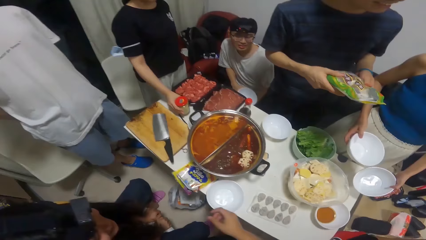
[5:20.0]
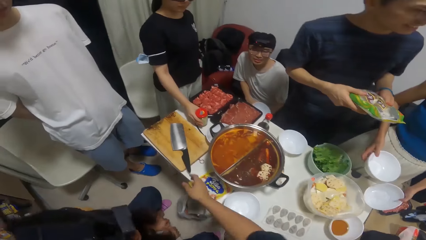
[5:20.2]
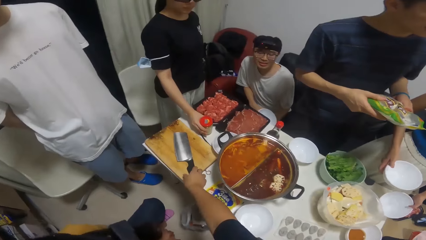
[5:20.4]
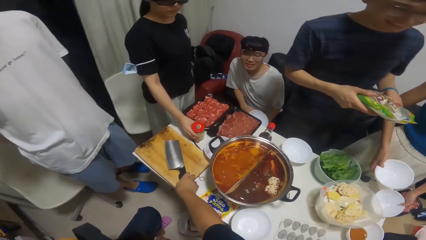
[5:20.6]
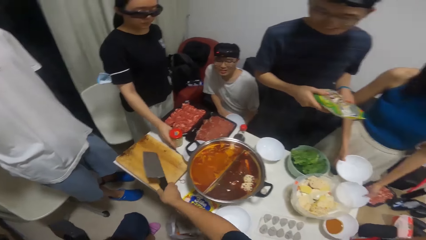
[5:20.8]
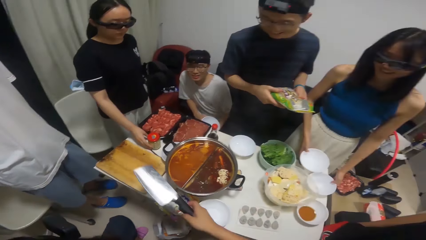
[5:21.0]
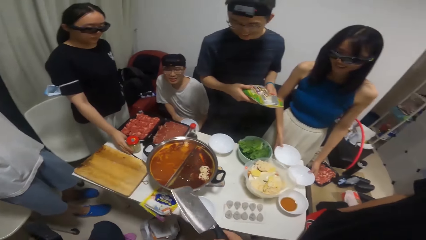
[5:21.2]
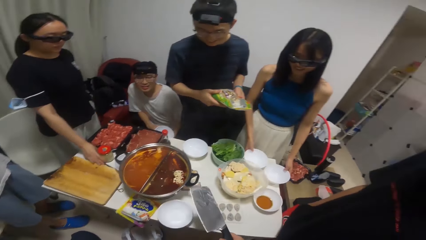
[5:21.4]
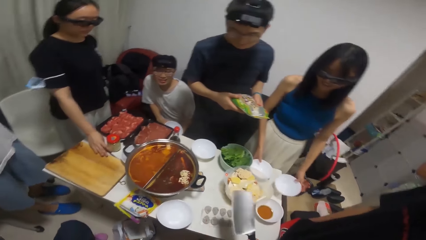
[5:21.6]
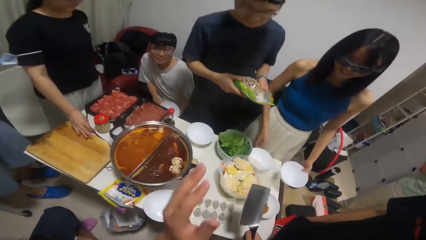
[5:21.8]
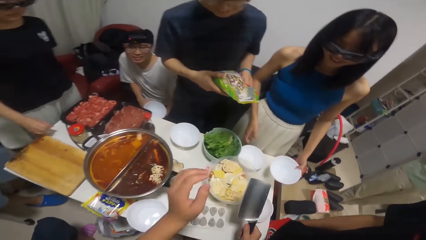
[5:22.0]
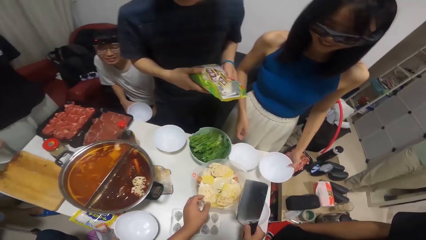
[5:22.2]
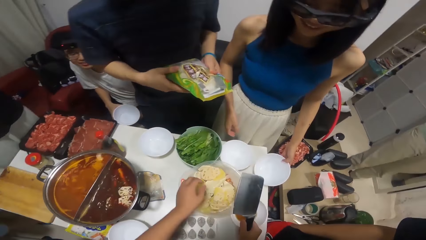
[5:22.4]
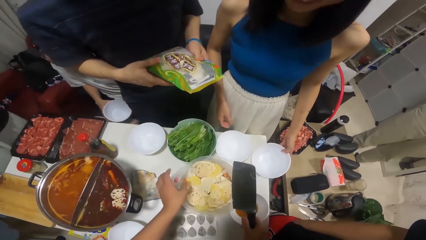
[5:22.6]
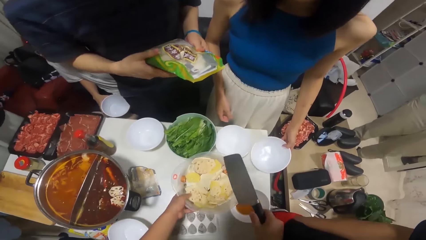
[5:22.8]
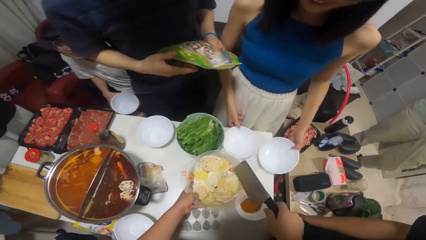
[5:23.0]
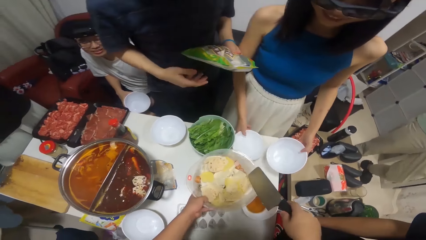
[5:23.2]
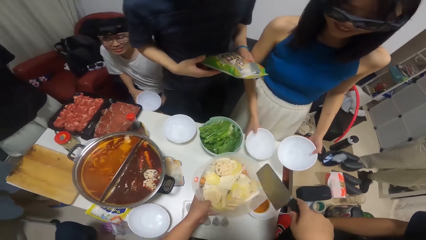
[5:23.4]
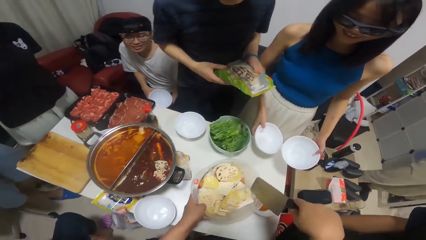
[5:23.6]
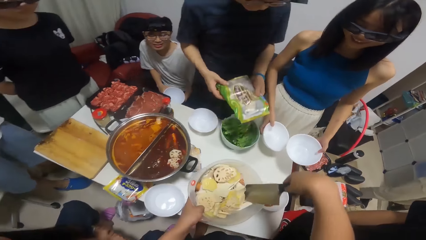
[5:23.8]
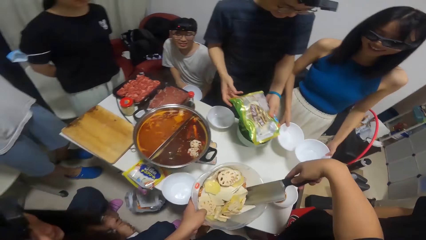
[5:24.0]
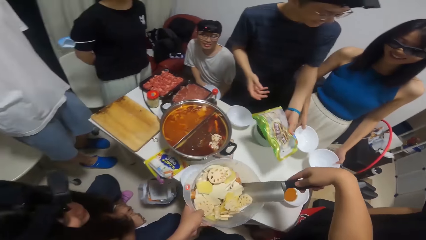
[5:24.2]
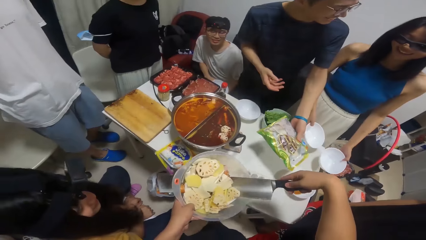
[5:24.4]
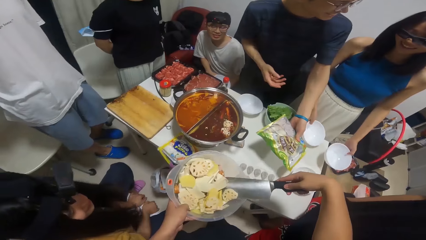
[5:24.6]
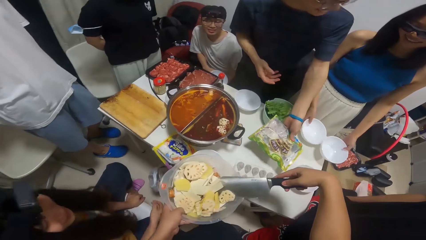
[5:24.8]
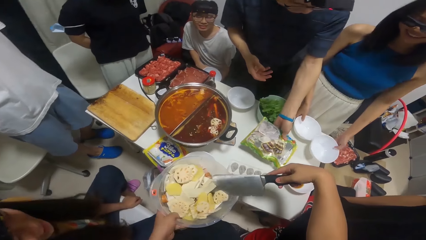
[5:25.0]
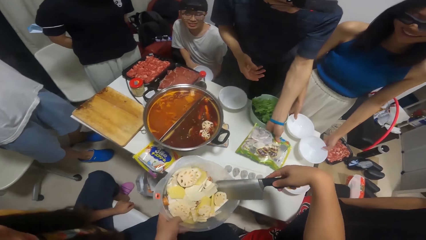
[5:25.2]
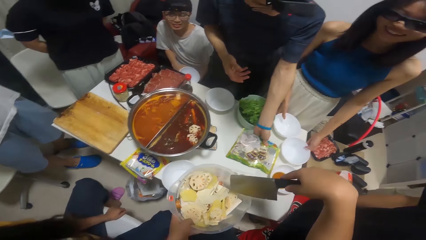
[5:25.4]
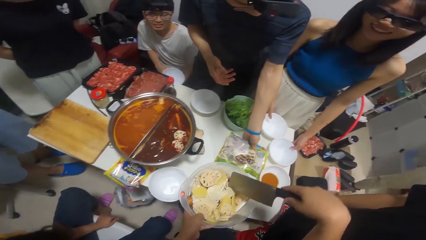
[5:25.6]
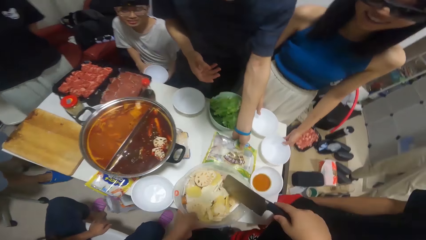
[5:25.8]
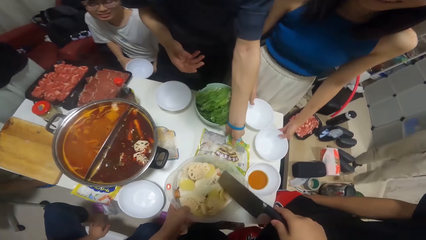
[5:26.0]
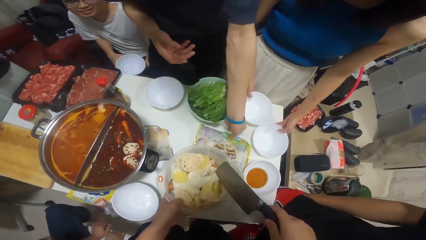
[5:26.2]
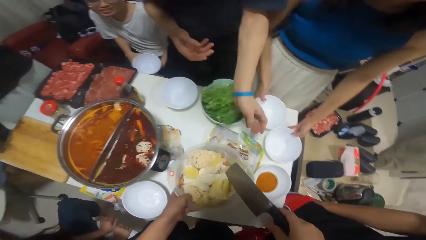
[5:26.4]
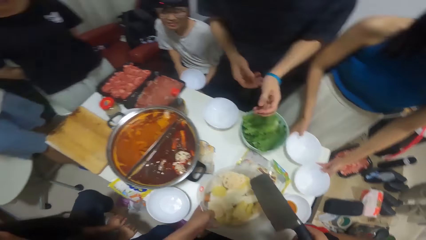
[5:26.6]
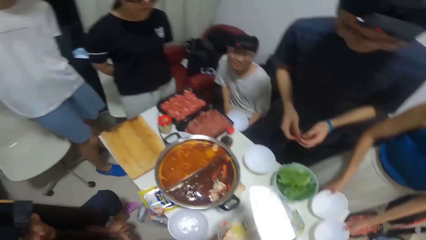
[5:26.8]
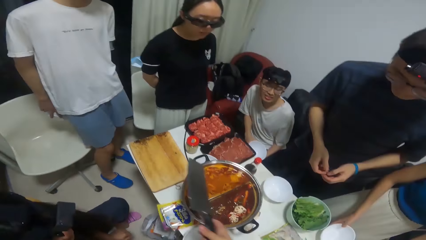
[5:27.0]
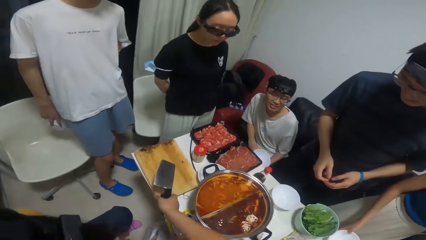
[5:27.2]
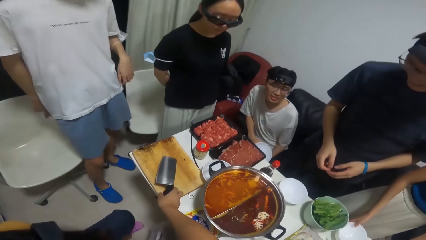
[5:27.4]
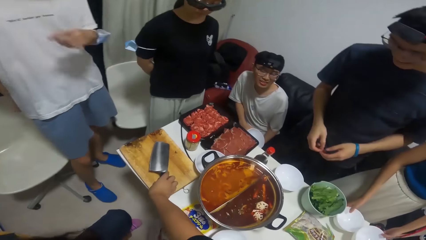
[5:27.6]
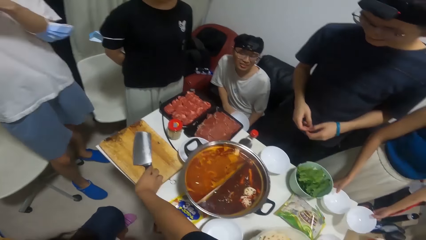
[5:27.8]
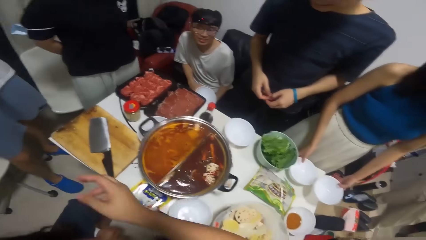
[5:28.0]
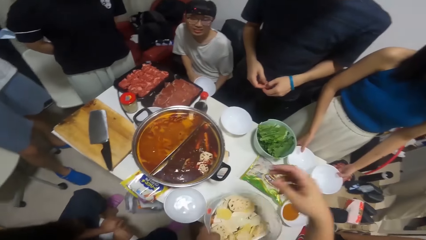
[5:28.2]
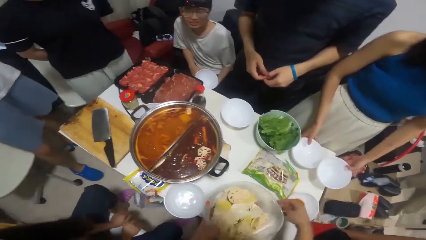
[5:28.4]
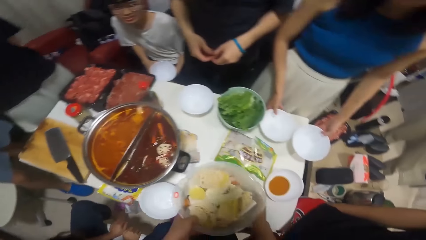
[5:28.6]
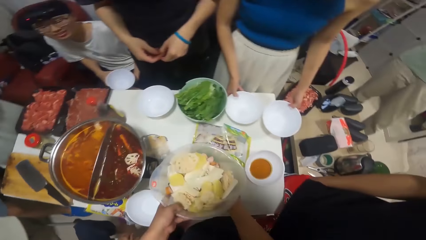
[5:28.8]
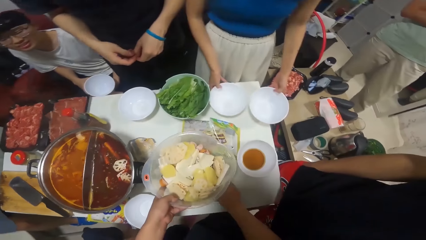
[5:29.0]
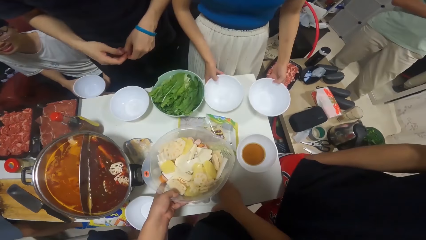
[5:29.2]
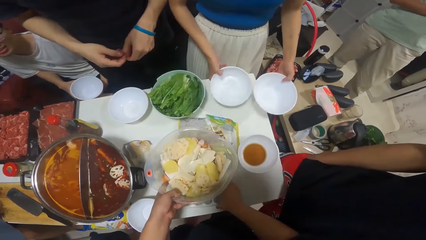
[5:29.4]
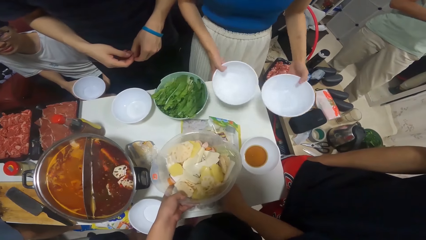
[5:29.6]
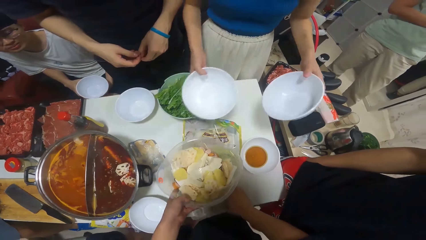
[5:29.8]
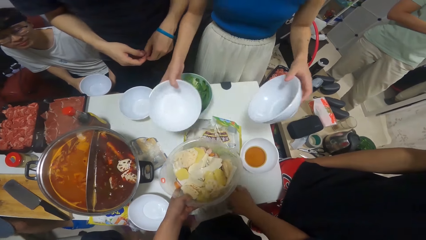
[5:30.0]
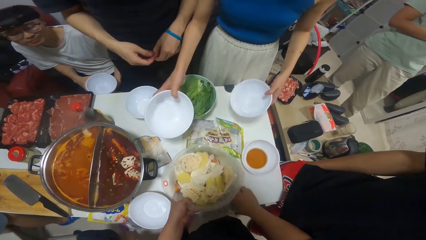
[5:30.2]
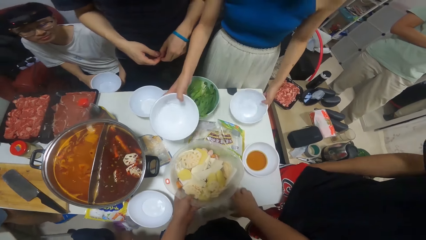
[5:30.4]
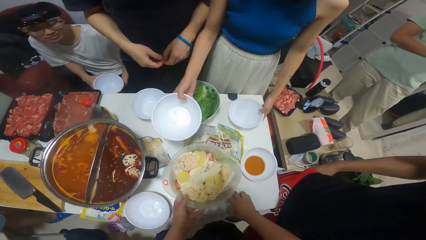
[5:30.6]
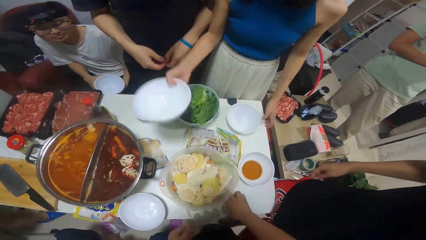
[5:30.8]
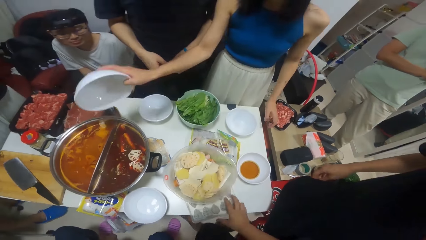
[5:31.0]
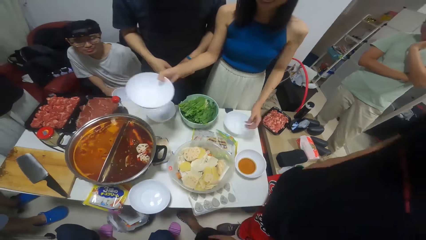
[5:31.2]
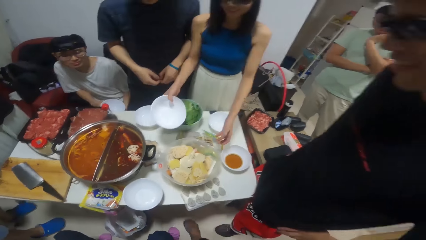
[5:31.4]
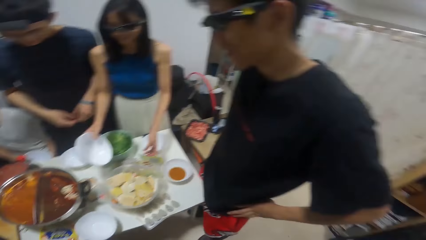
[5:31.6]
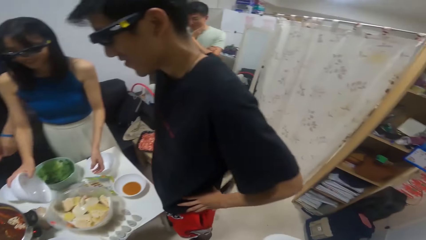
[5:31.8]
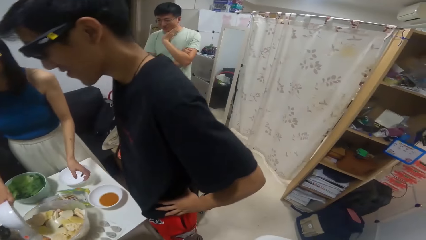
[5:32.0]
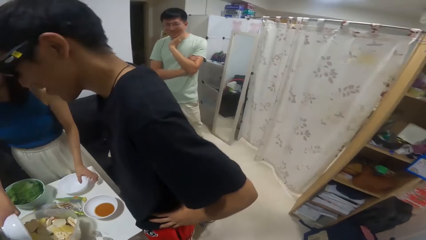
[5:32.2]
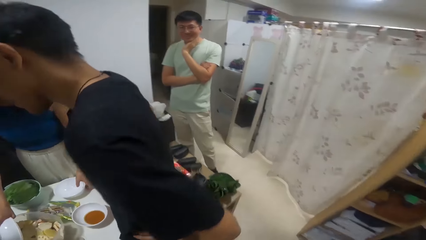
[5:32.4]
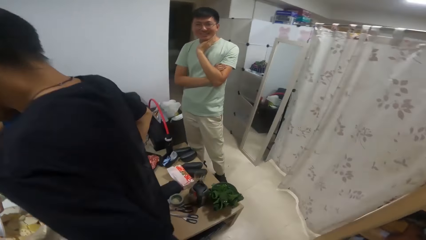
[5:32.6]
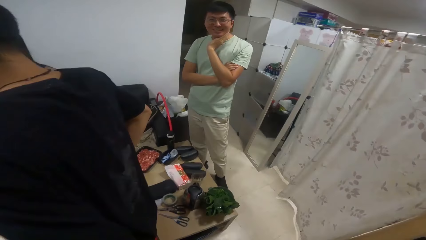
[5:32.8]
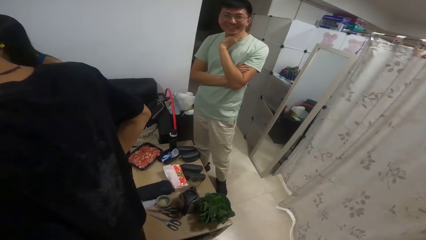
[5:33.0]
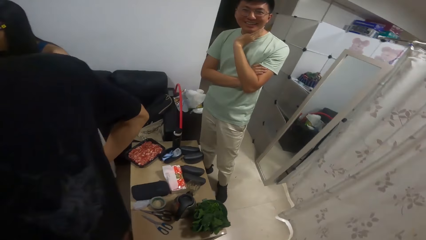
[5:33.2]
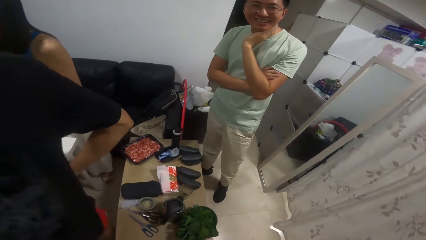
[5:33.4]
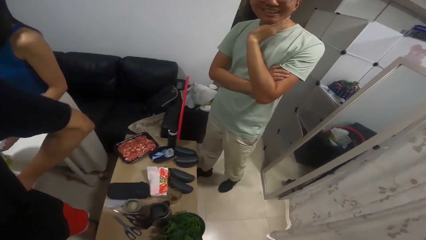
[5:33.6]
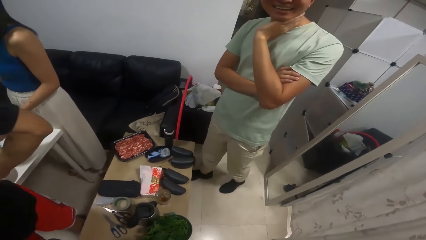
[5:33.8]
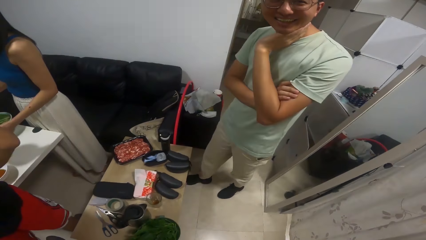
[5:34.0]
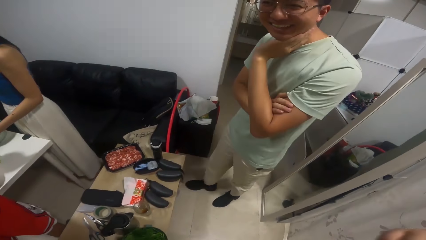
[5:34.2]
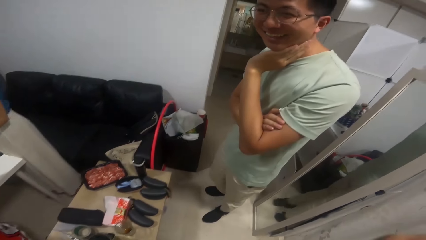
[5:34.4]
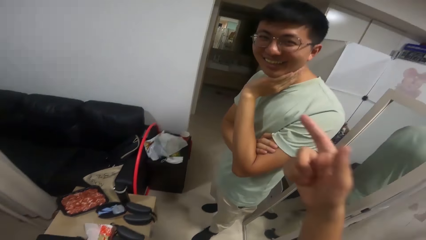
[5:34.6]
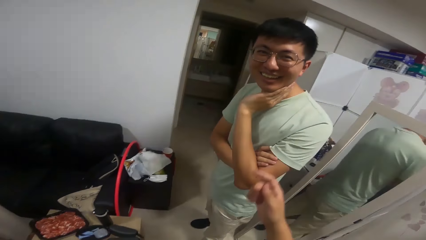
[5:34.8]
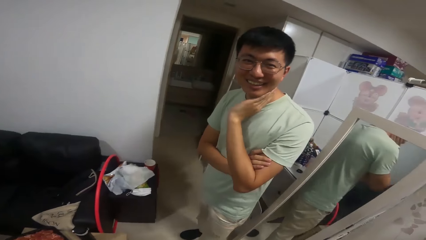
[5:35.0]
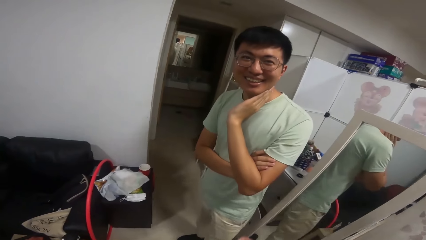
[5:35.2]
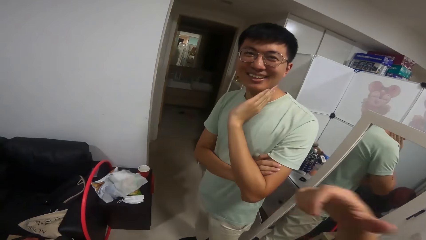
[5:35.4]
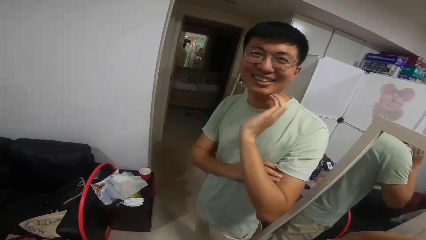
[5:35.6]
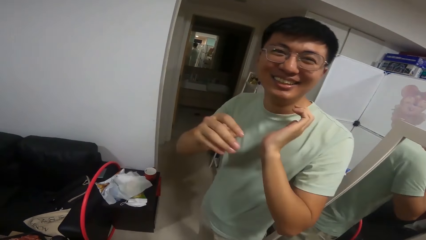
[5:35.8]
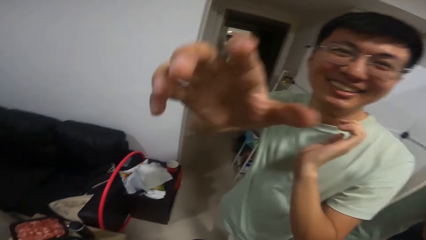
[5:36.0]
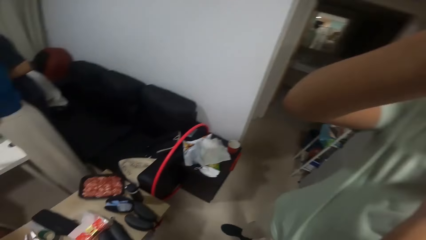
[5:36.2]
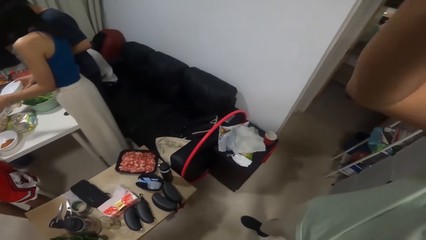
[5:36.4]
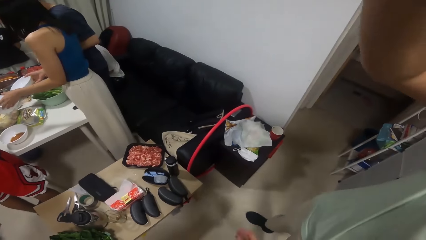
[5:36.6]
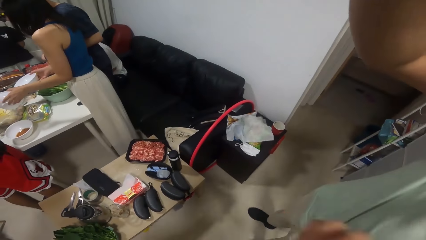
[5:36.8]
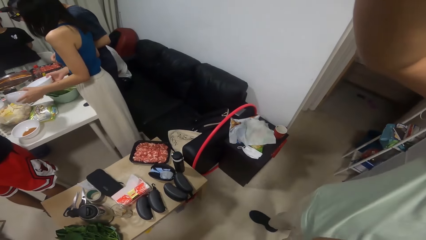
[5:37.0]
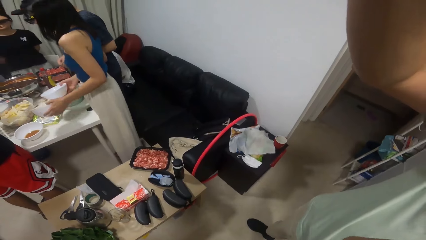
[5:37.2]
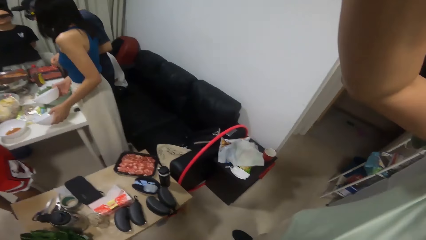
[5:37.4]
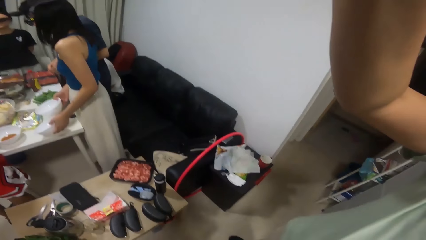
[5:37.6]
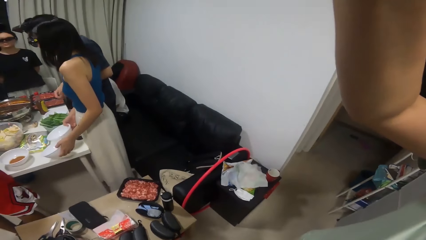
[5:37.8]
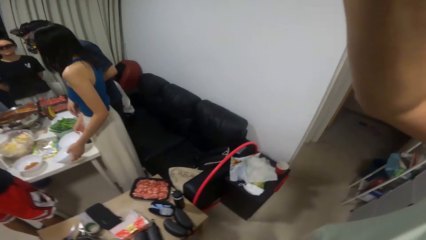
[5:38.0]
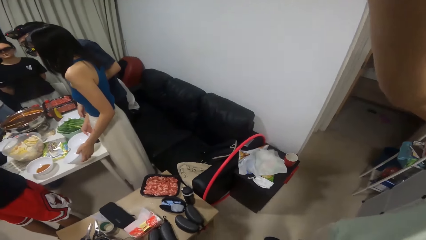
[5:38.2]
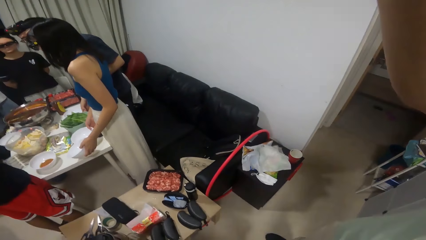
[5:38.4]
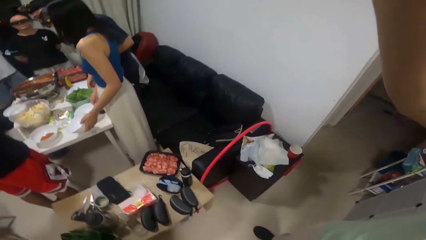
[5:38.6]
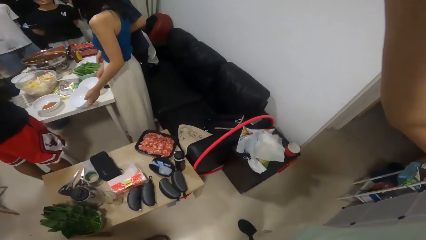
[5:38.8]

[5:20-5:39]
The woman places the jar on the table. The camera wearer takes a knife from a chopping board on the table. They lift the bowl of cheese and potatoes from the table. They dip the knife into the bowl of cheese and potatoes. A man places the packet of noodles on the table. The camera wearer places the knife on the chopping board. They place the bowl of cheese and potatoes on the table. Another woman places the plate in her left hand on the table. The camera wearer interacts with another man. The other man touches a camera on the camera wearer's head.
